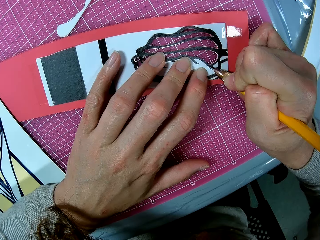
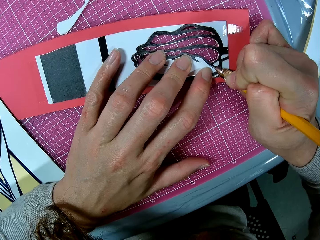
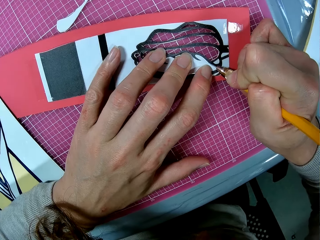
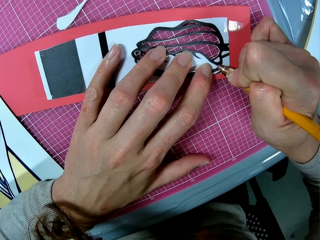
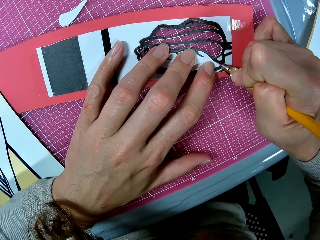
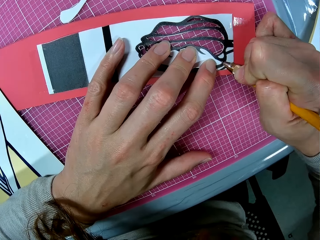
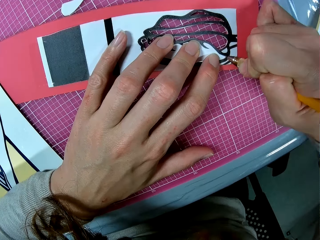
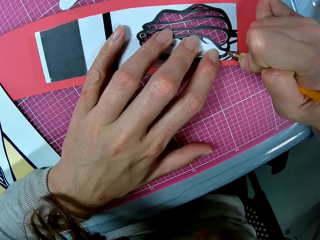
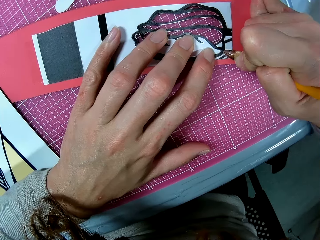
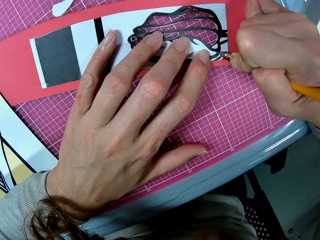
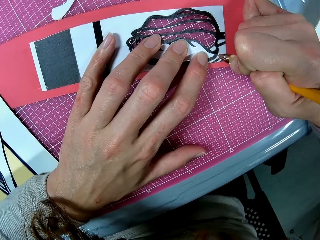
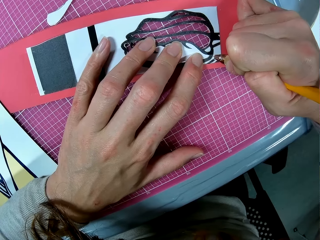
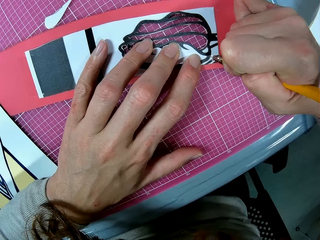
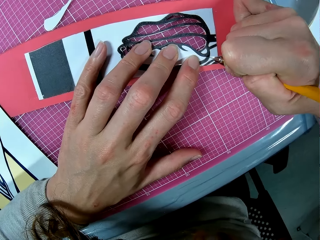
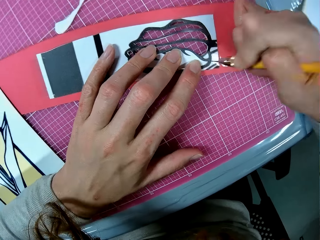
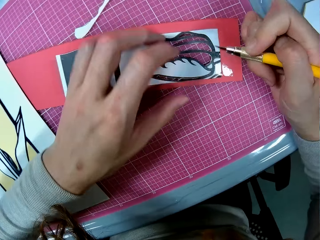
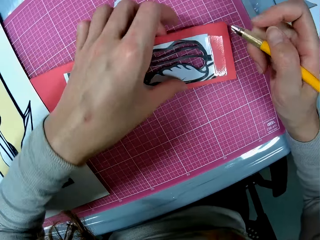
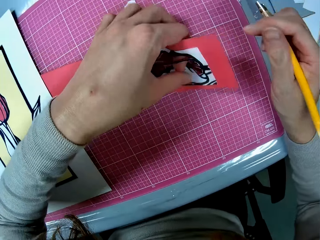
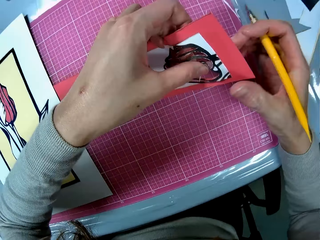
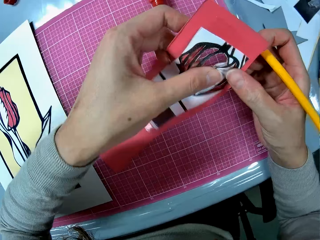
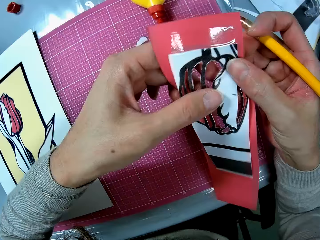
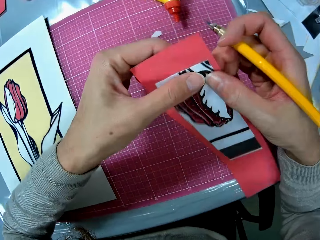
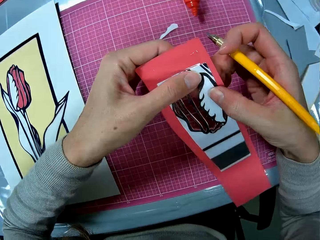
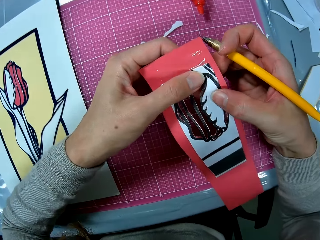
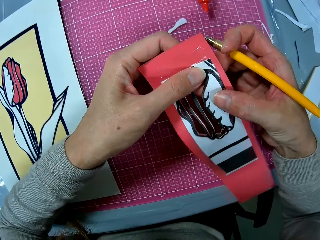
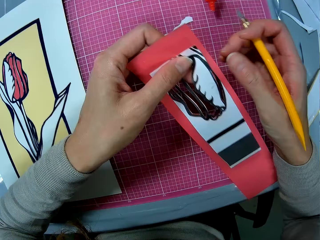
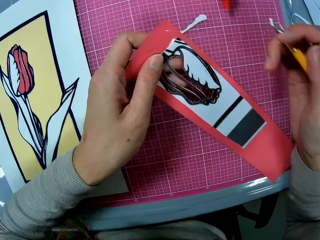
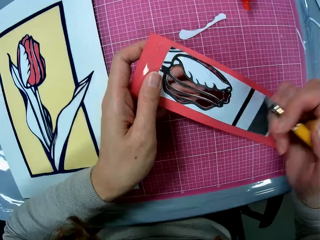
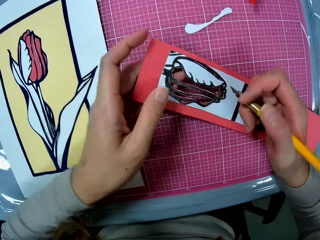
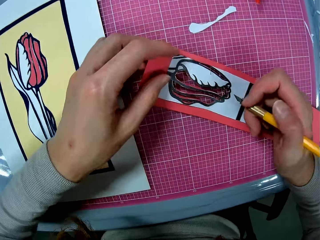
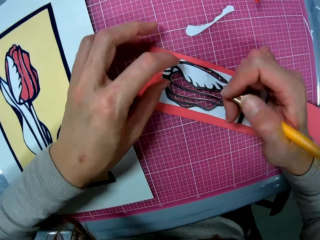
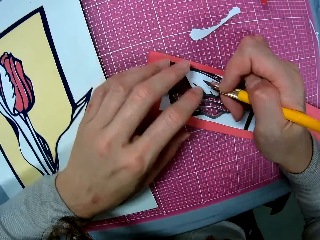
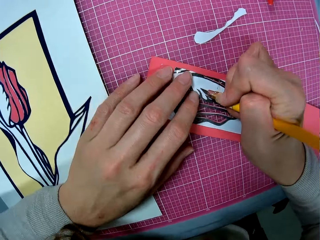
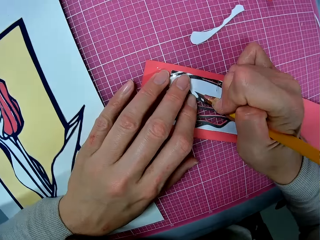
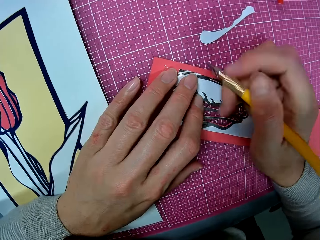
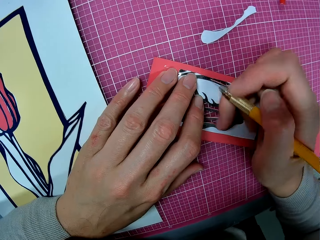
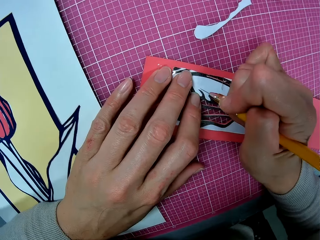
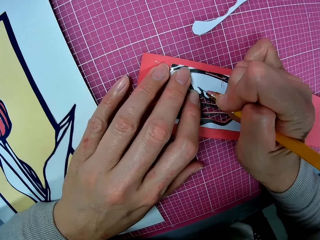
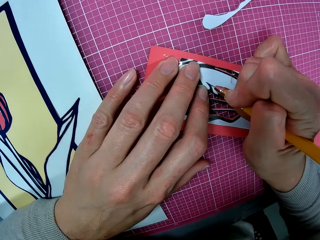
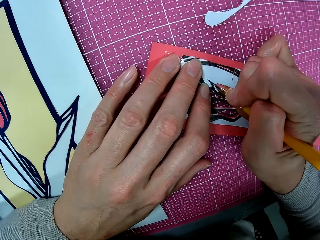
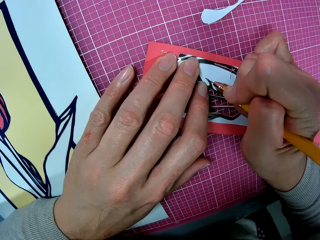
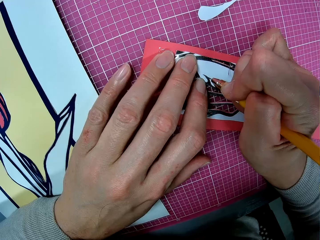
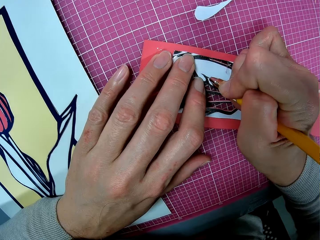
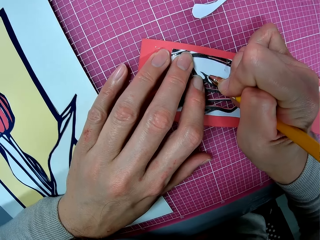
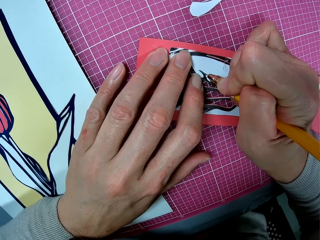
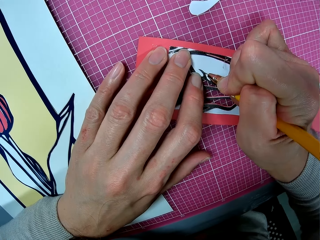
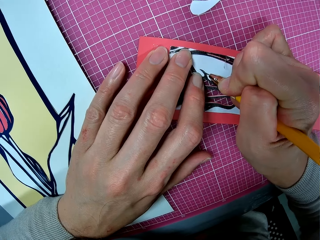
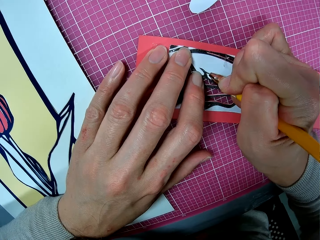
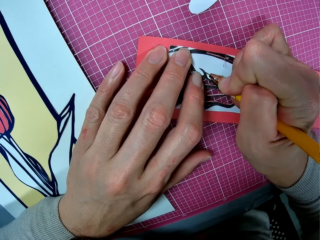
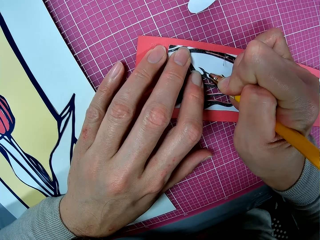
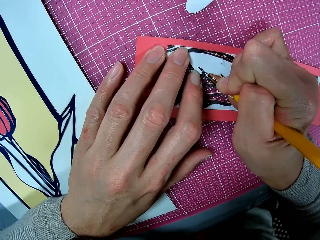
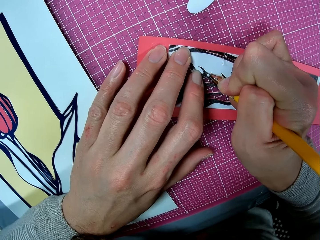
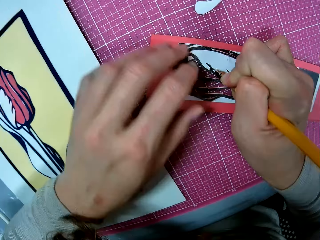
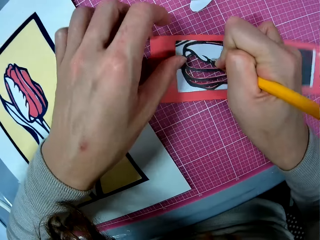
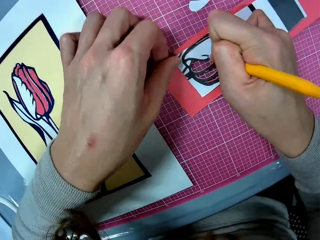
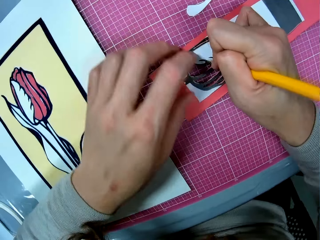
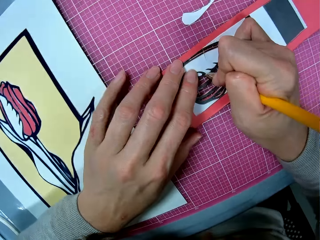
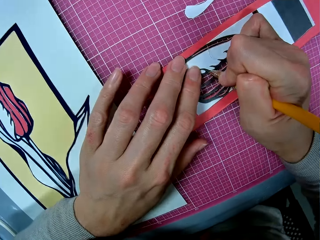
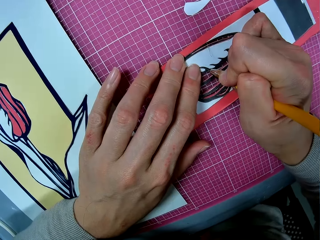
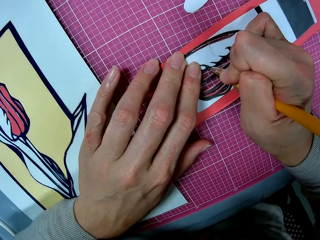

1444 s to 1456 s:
The camera wearer picks up the cardboard on the cutting mat. They hold the decoration. They detach the piece from the cardboard. They drop the cardboard on the cutting mat. They cut out the piece from the cardboard with the craft knife. They turn the decoration.

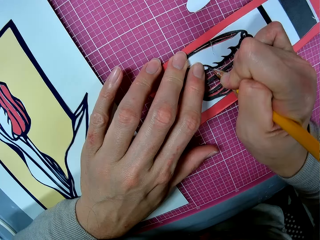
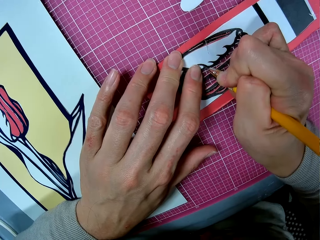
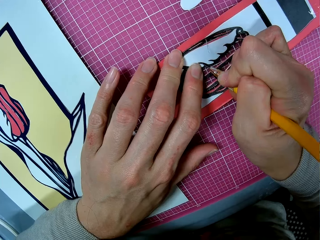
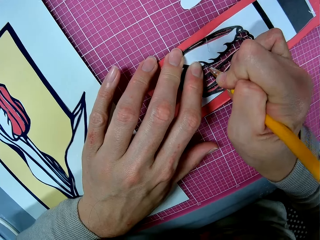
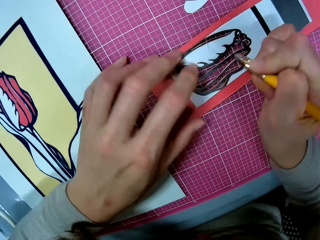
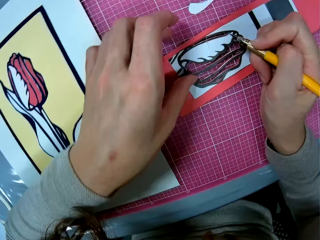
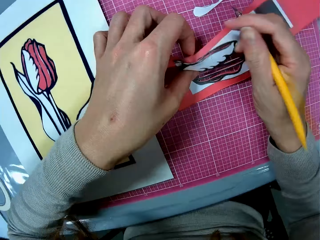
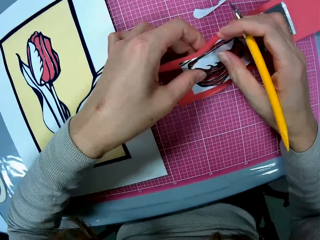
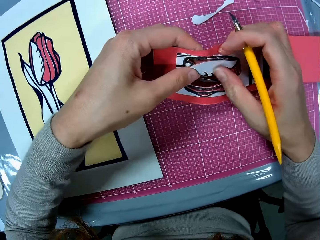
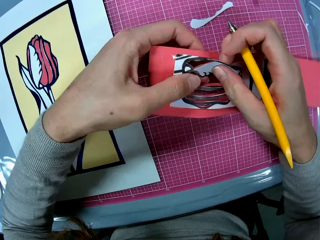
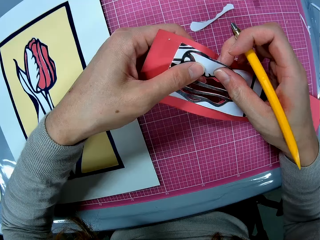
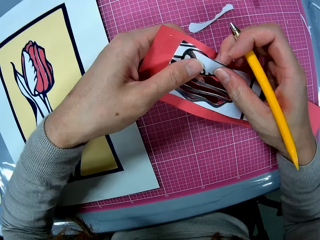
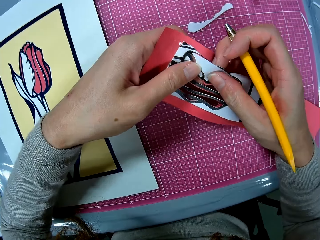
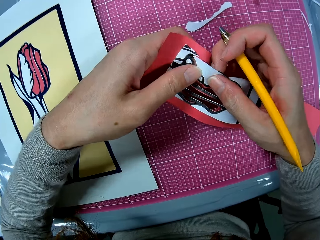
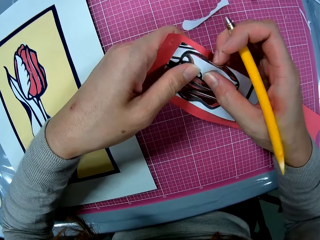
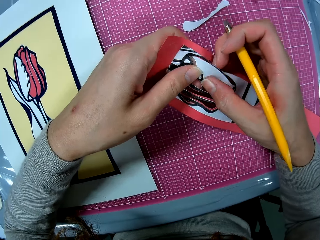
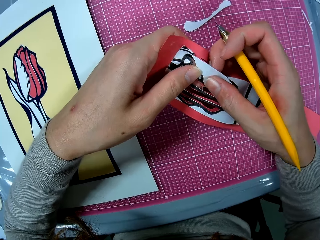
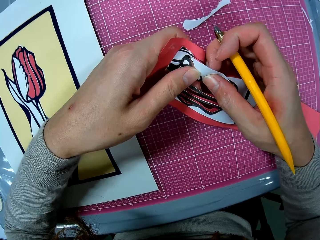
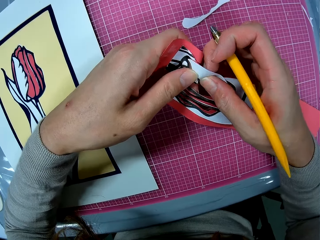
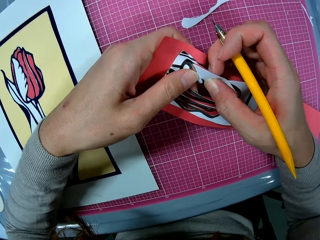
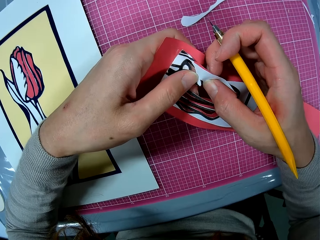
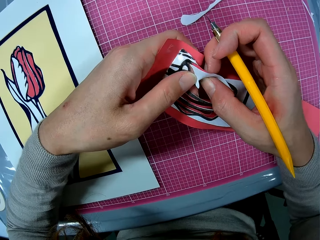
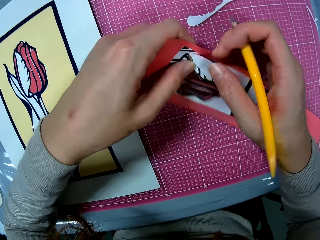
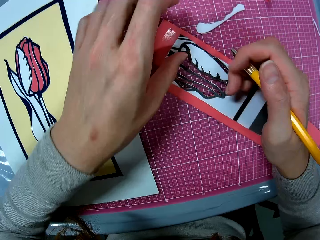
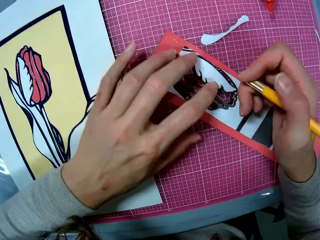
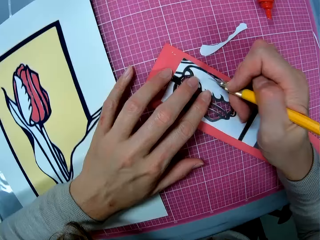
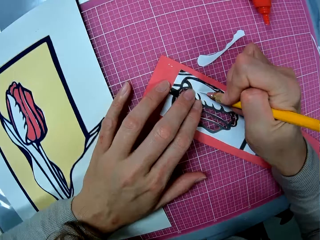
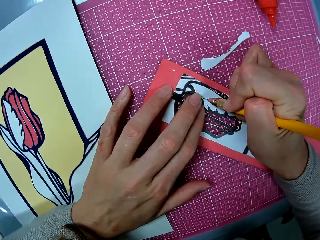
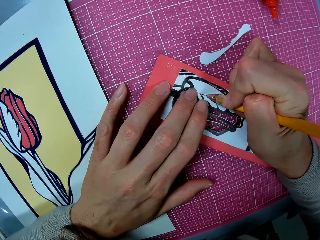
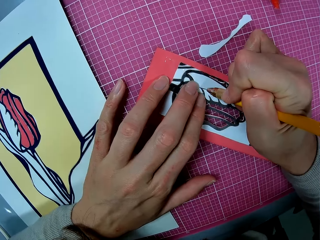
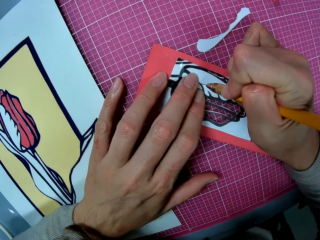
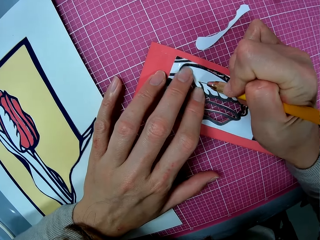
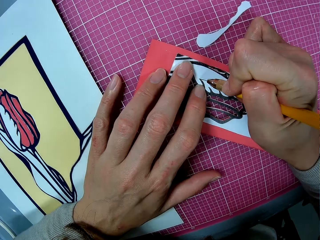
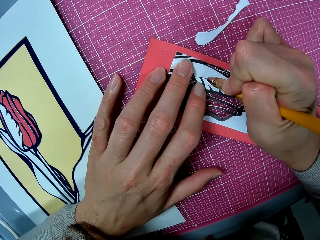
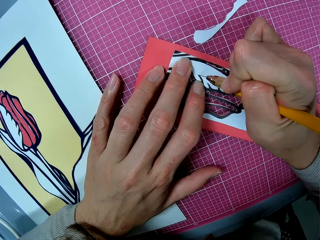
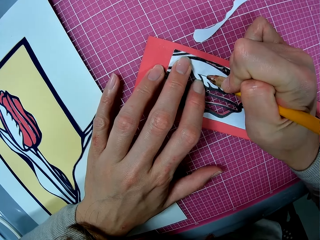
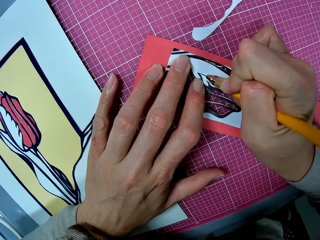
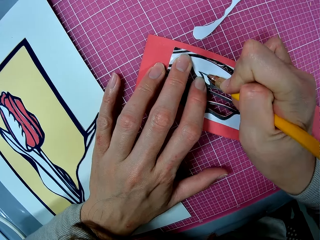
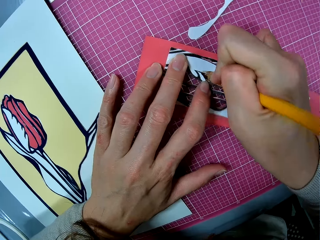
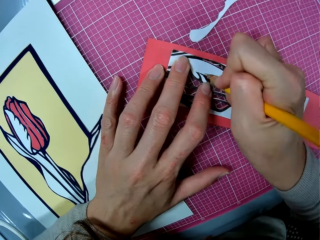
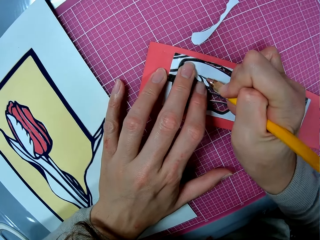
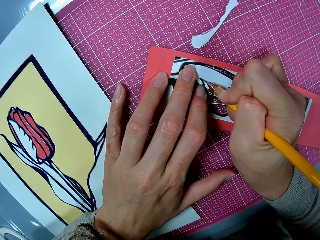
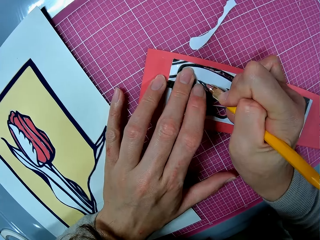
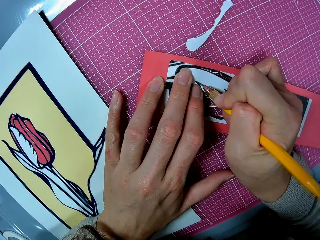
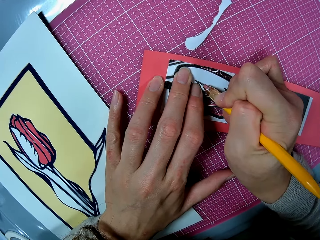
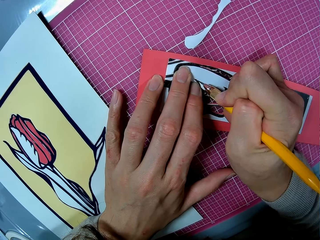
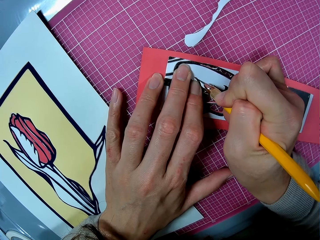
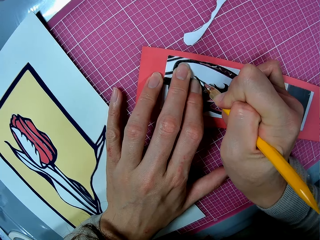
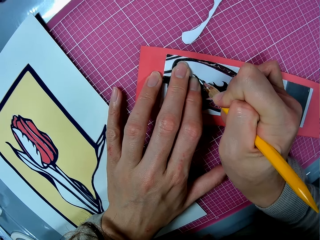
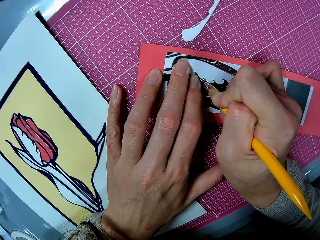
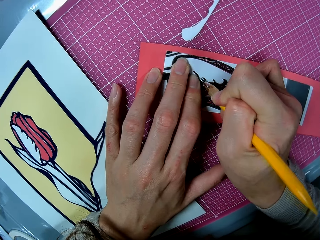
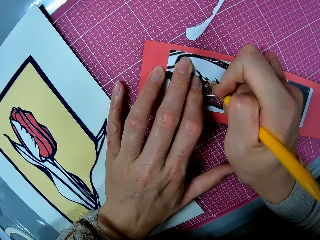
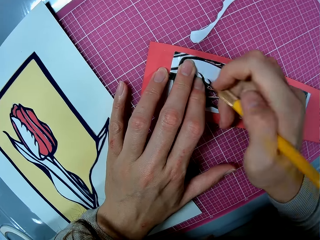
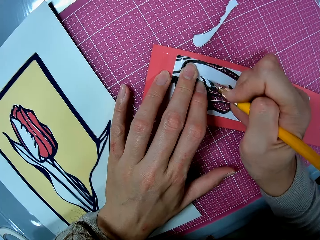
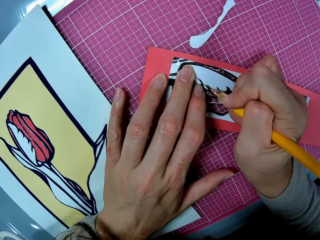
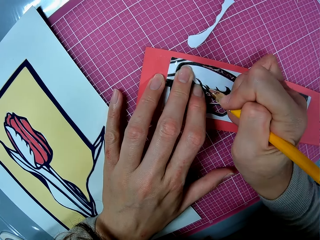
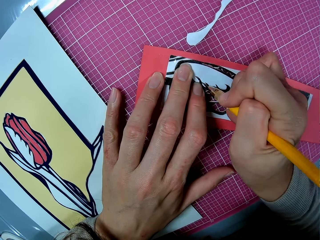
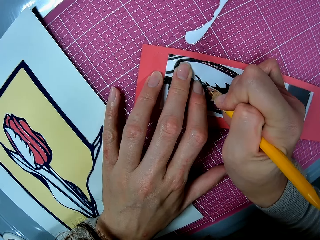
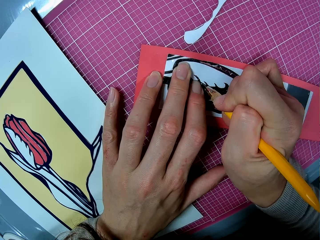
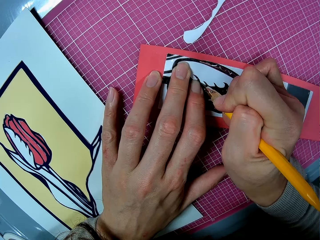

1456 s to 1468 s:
The camera wearer picks up the cardboard on the cutting mat. They hold the decoration. They detach the piece from the cardboard. They drop the cardboard on the cutting mat. They cut out the piece from the cardboard with the craft knife.
